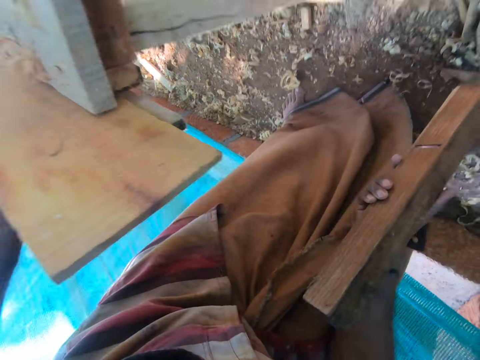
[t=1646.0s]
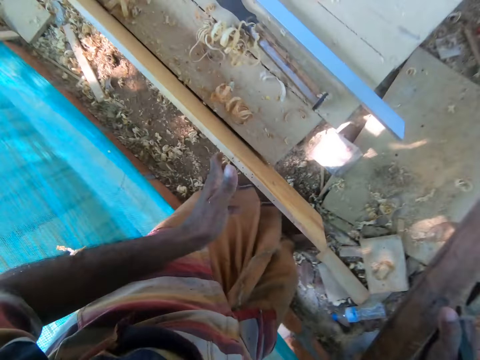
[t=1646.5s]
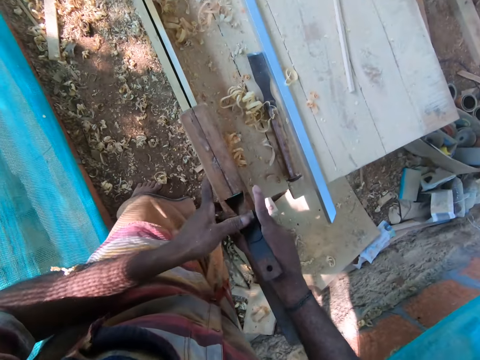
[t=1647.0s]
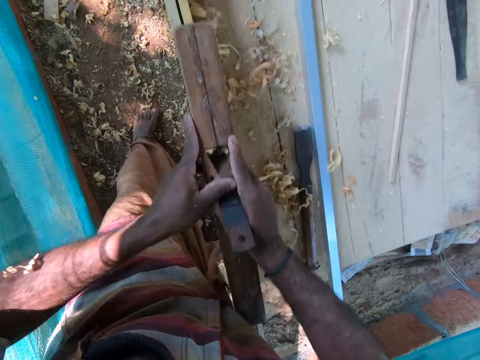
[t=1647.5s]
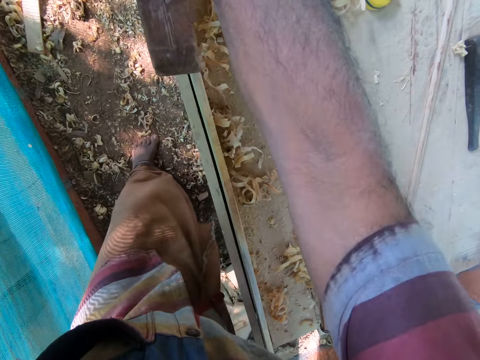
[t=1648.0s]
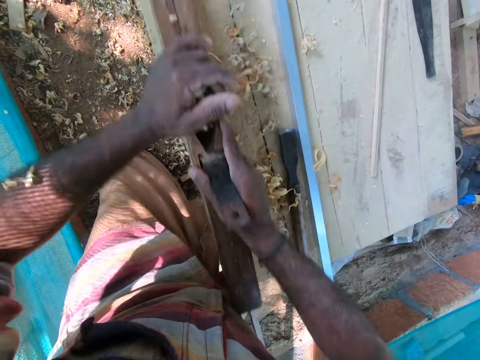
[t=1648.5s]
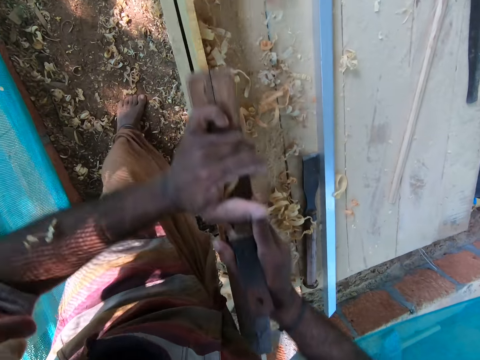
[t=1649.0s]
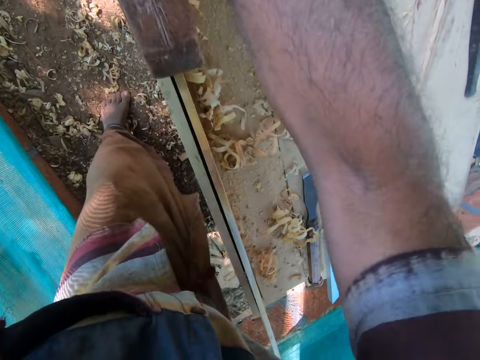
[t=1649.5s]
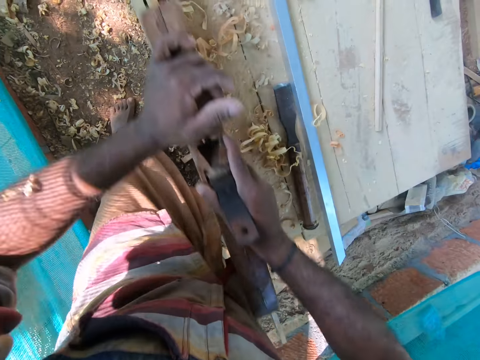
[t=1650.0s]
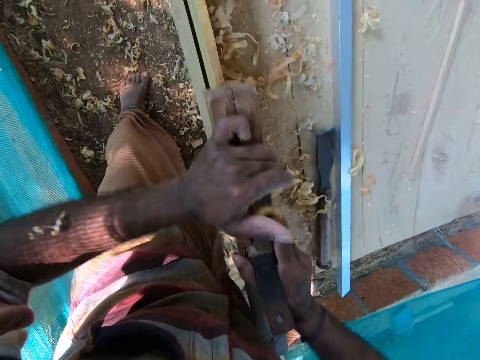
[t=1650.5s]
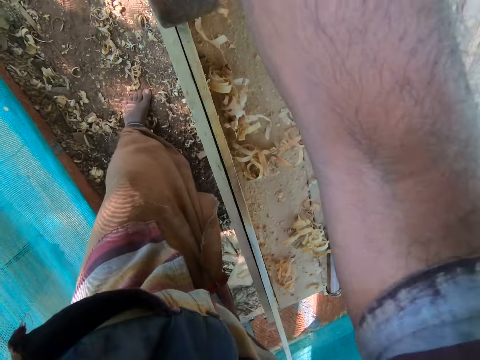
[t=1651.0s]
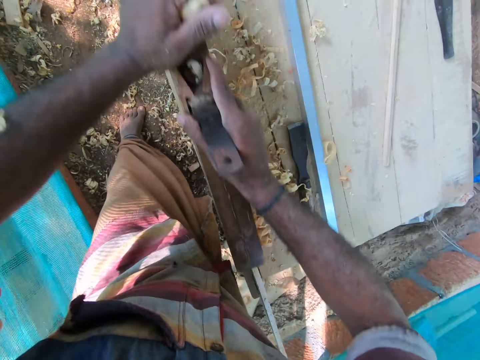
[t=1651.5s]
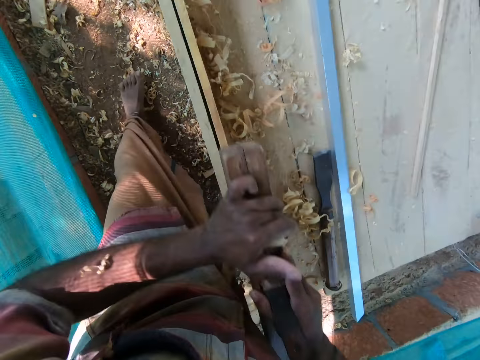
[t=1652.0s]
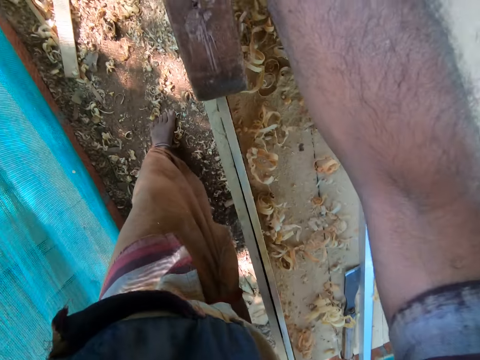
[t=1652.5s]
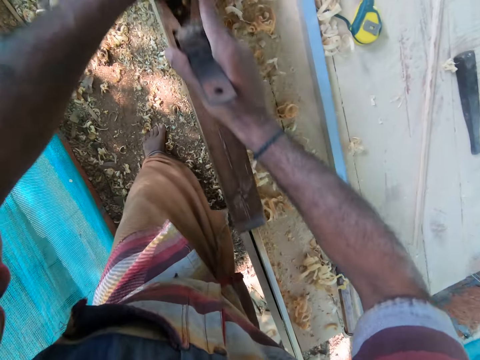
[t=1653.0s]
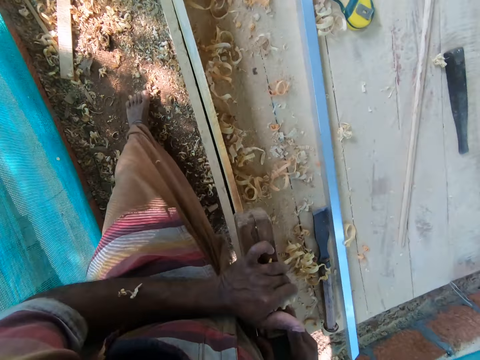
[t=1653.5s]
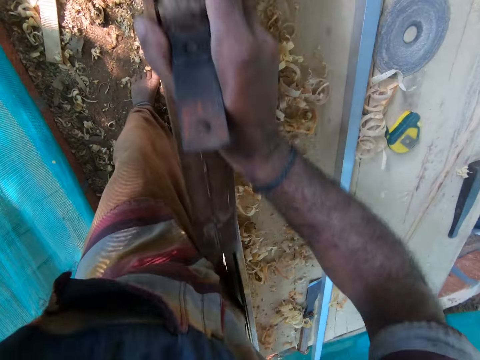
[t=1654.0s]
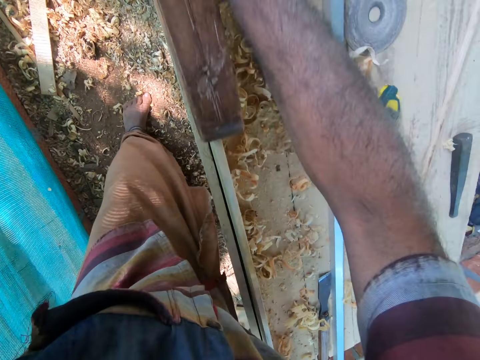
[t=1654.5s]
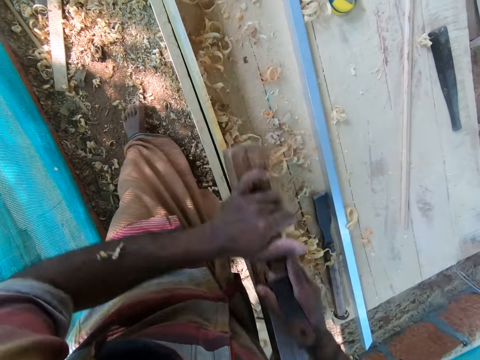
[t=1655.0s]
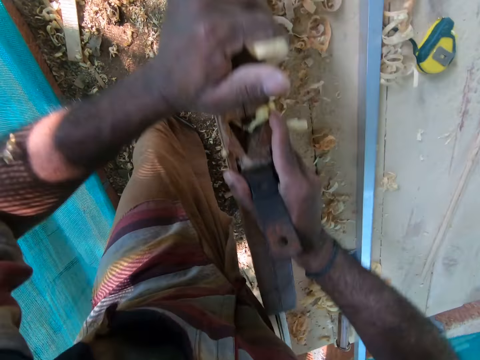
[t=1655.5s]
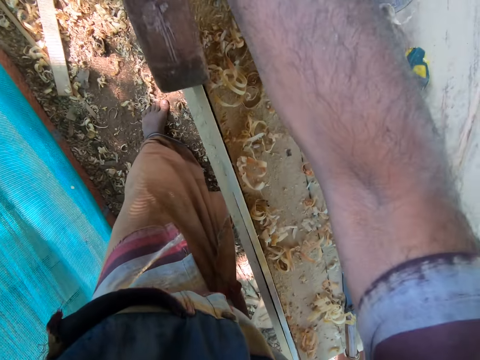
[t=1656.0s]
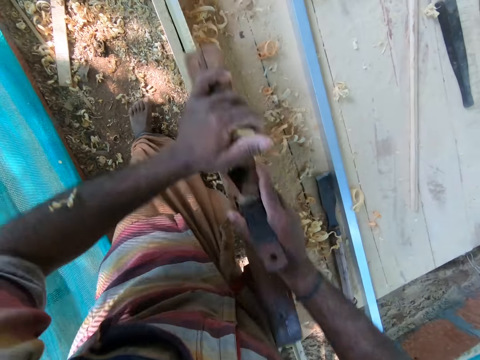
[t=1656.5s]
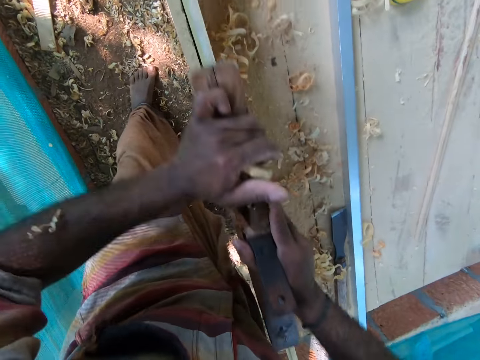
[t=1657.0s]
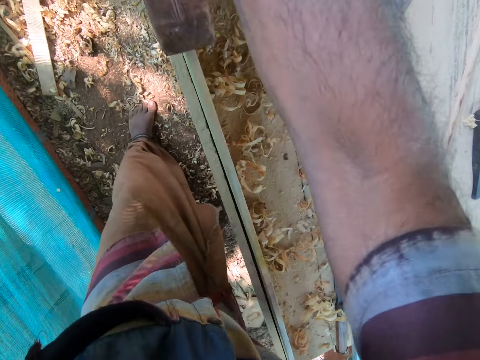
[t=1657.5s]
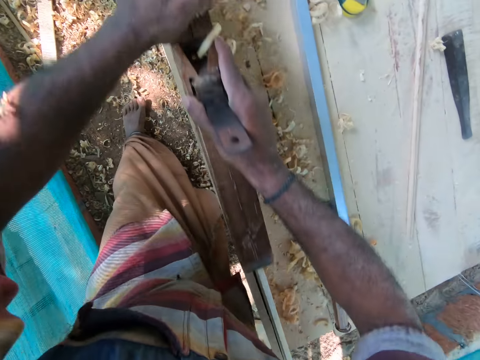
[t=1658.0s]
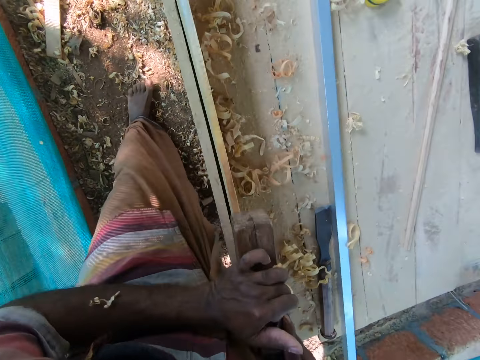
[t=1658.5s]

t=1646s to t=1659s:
The camera wearer looks under the work bench. He looks around. He places the hand plane on the piece of wood with his hands. He shaves off wood from the piece of wood with the hand plane in his hands.

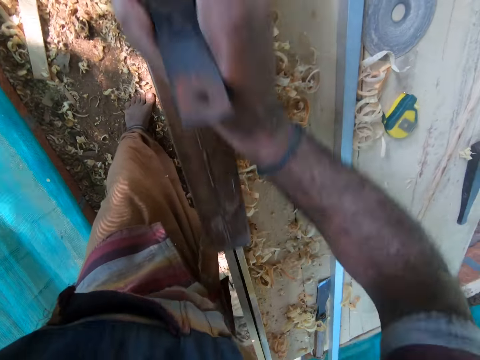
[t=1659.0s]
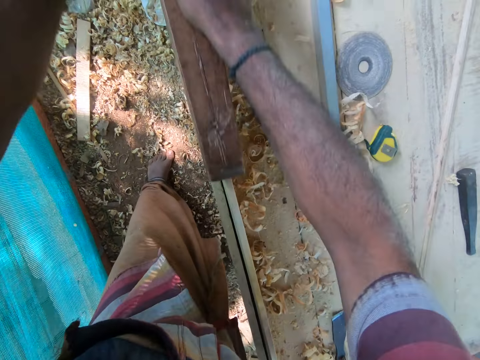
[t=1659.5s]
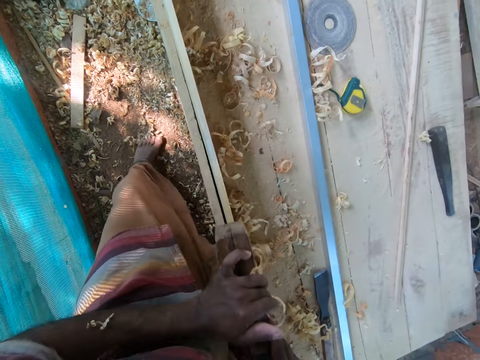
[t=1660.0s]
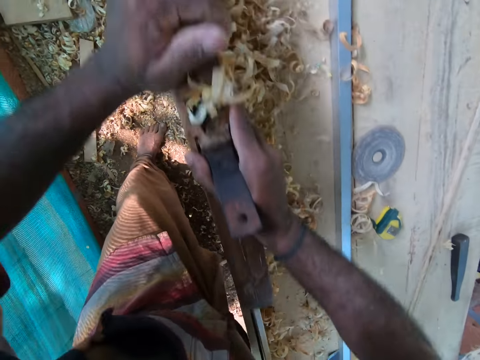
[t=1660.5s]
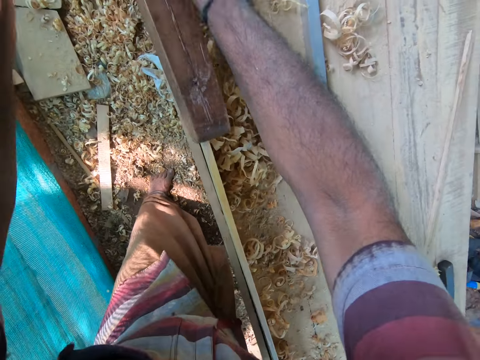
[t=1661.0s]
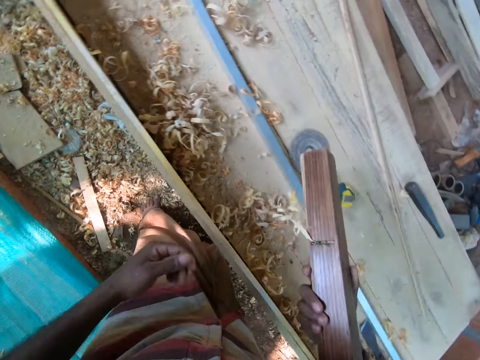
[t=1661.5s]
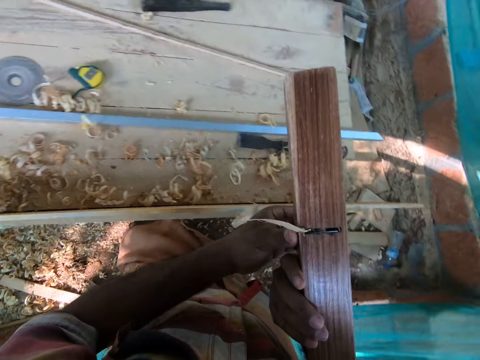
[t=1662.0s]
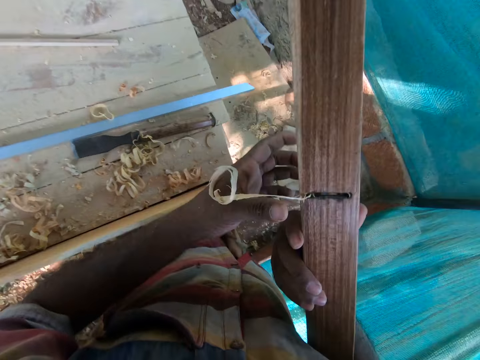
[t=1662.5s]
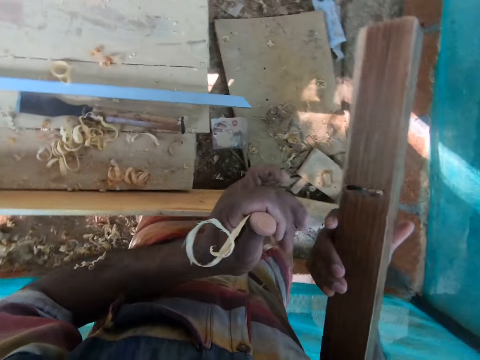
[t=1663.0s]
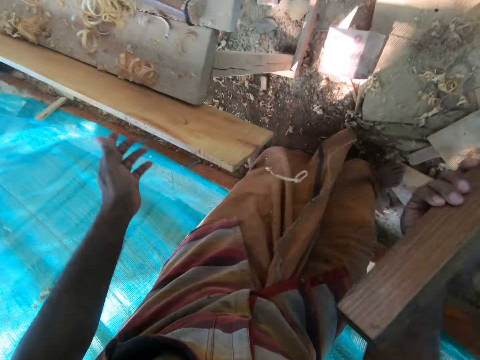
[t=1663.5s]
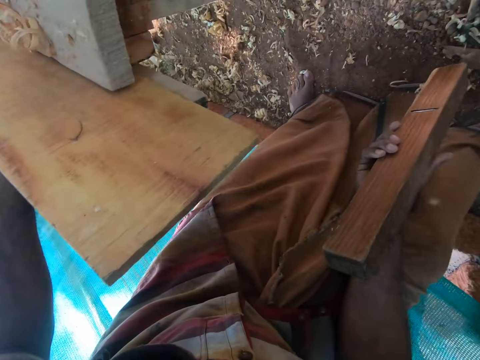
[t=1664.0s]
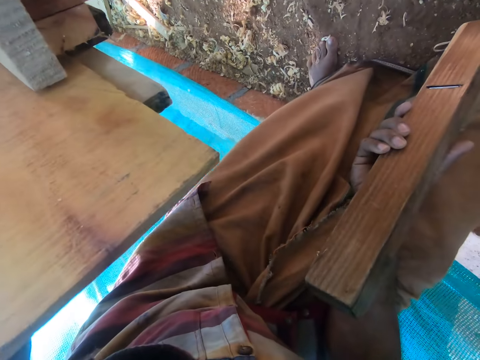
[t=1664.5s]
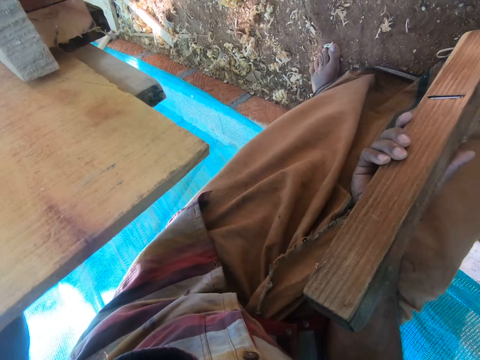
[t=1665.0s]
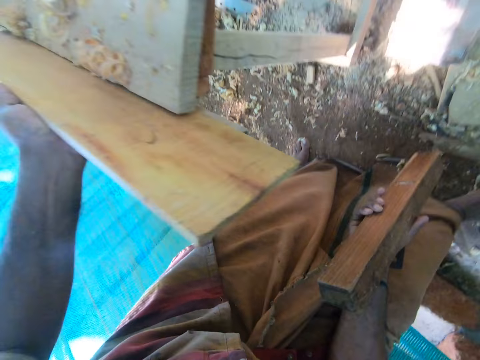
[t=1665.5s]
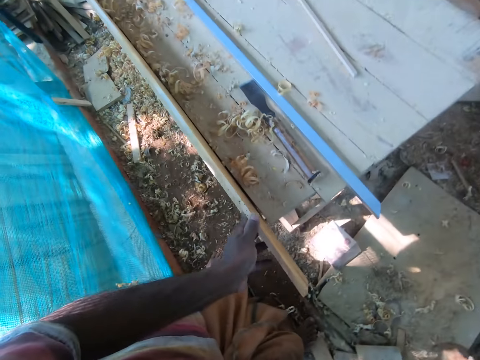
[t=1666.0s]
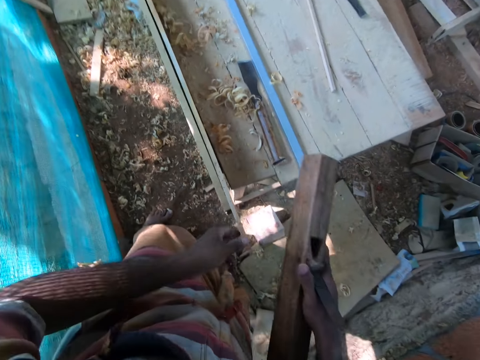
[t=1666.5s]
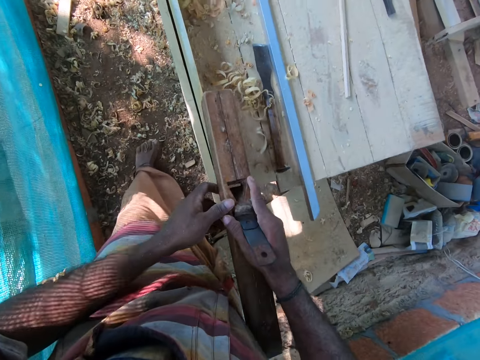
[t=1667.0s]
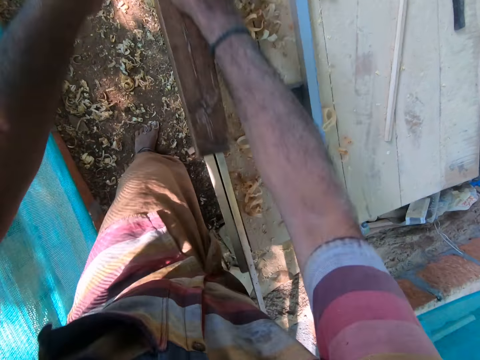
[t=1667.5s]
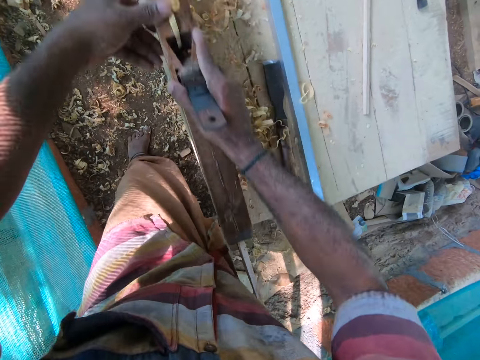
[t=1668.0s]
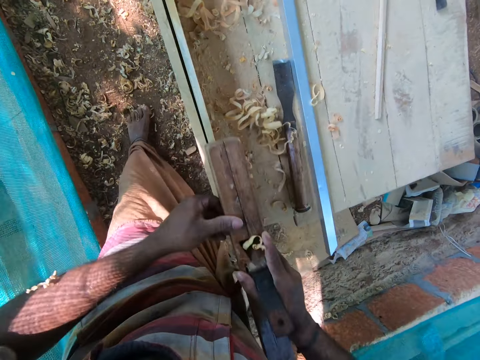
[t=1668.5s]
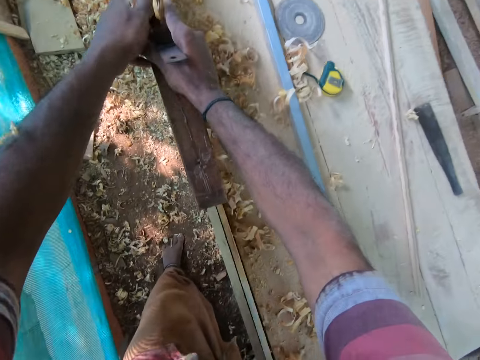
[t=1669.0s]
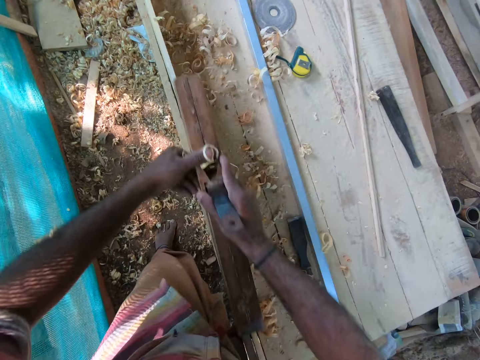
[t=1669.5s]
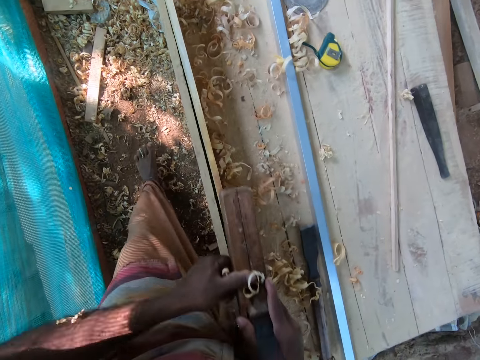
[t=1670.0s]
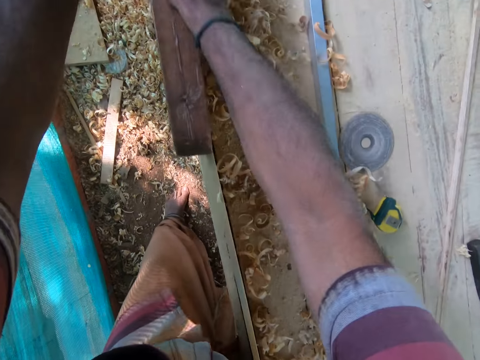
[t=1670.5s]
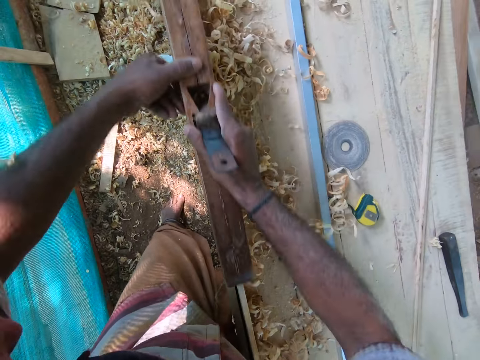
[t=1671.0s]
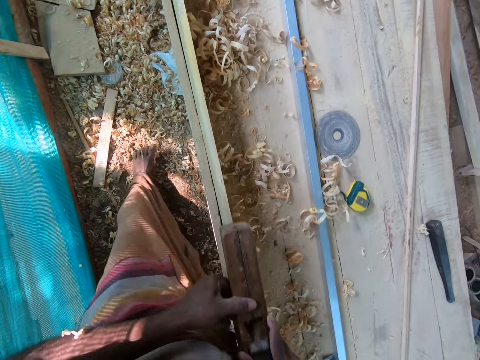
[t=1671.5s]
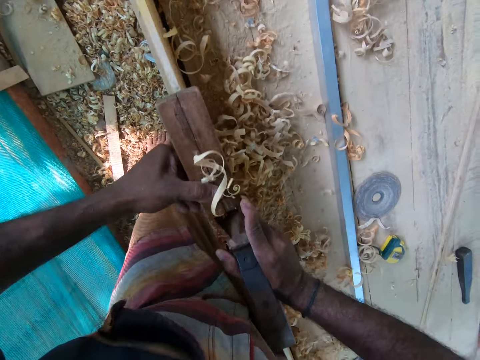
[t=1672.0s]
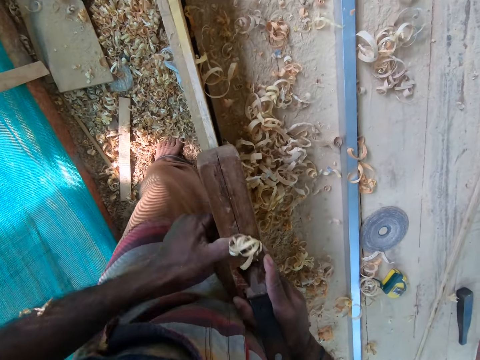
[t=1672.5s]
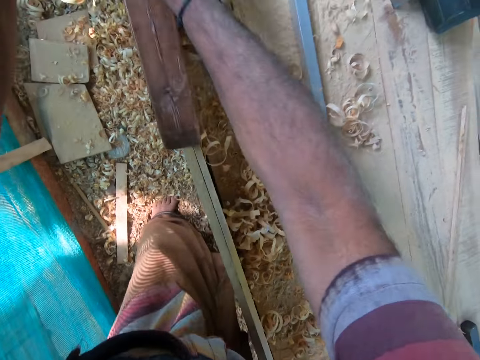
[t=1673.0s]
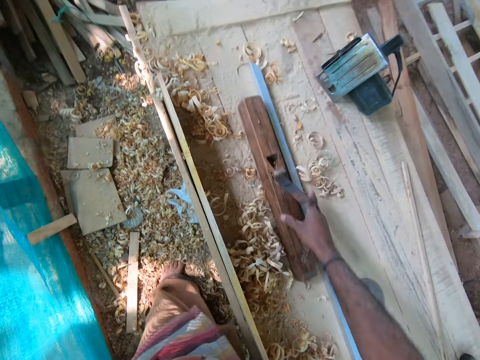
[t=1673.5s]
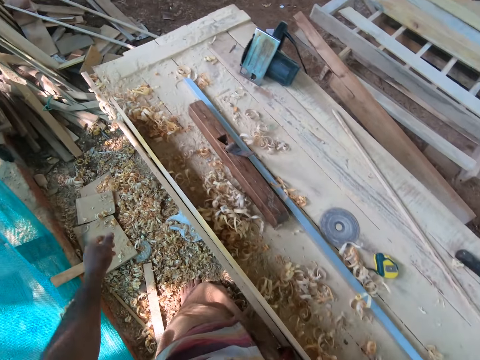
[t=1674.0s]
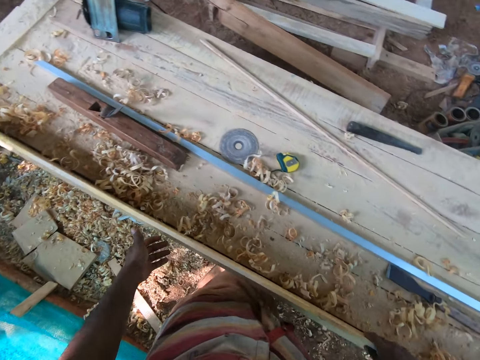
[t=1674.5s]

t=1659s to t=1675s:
The camera wearer removes the hand plane from the piece of wood with his right hand. He holds the hand plane with his hands. He removes the wood particles from the hand plane with his left hand. He throws the wood particles on the ground with his left hand. He looks under the work bench. He looks around. A group of people talks in the workshop. The camera wearer places the hand plane on the piece of wood with his hands. He shaves off wood from the piece of wood with the hand plane in his hands. He moves the plane tool away from the wood. He talks to the group of people. He drops the hand plane on the work bench with his right hand.
